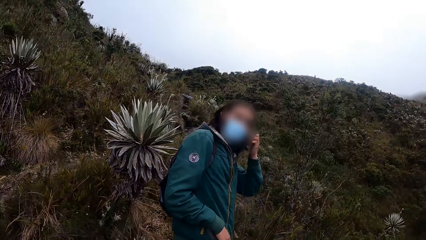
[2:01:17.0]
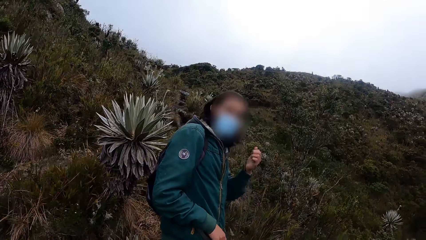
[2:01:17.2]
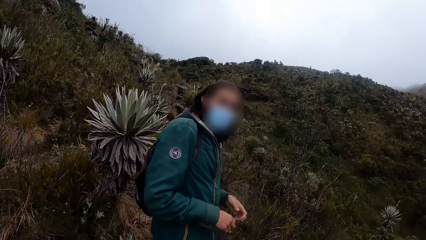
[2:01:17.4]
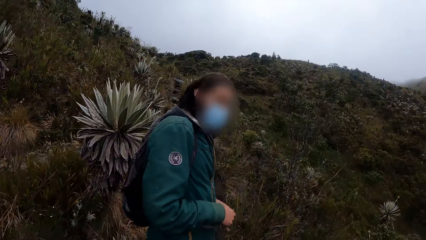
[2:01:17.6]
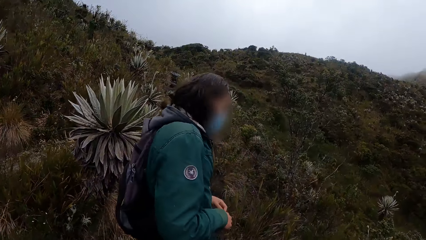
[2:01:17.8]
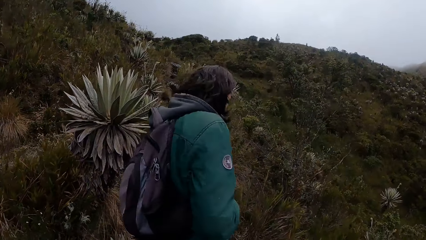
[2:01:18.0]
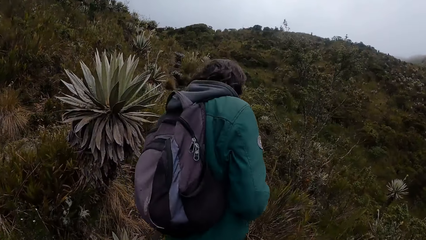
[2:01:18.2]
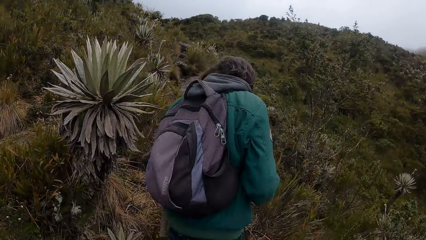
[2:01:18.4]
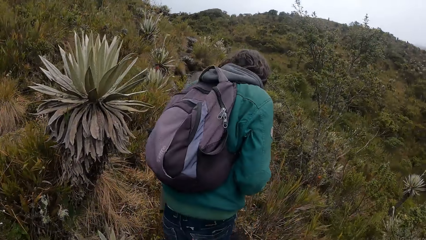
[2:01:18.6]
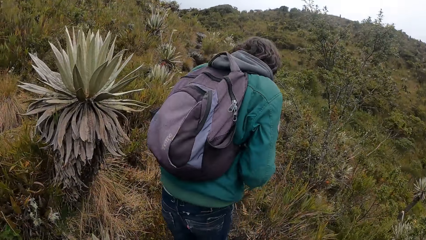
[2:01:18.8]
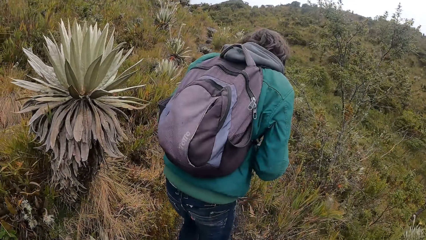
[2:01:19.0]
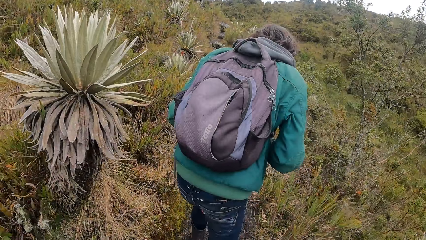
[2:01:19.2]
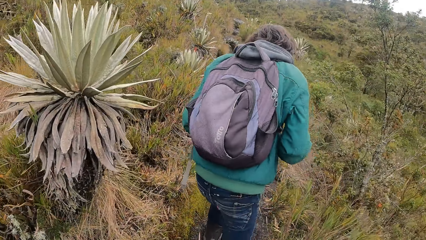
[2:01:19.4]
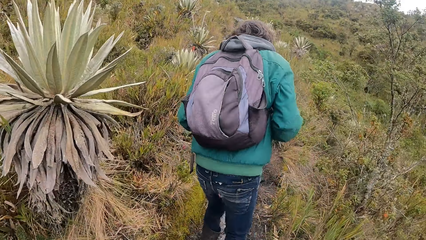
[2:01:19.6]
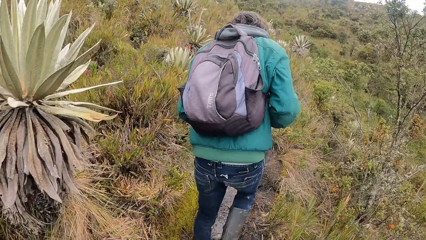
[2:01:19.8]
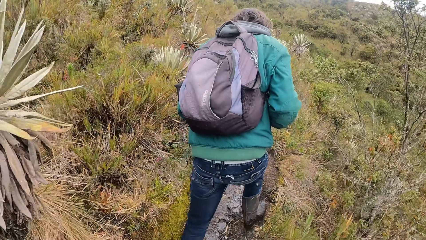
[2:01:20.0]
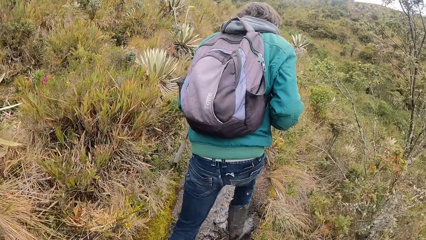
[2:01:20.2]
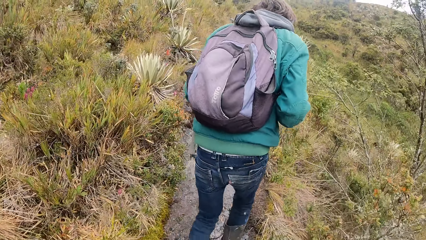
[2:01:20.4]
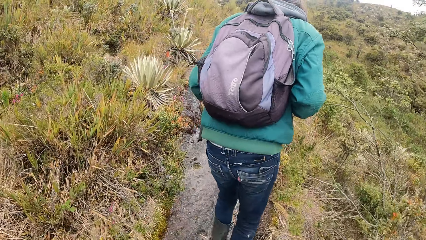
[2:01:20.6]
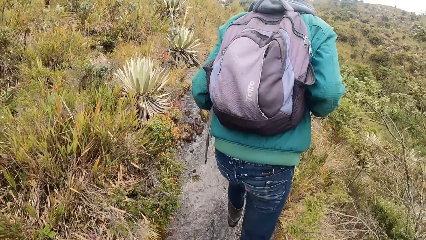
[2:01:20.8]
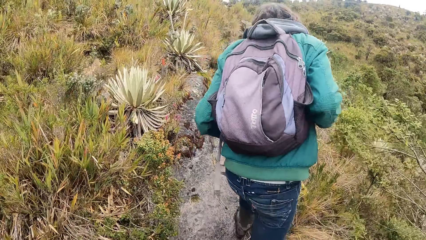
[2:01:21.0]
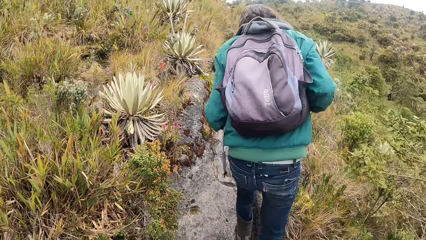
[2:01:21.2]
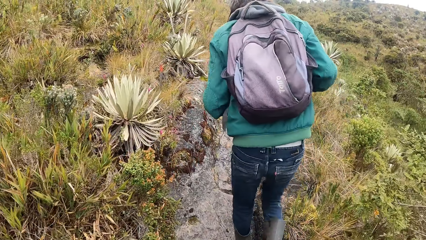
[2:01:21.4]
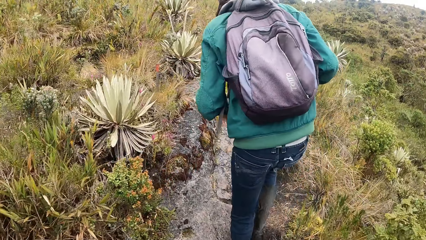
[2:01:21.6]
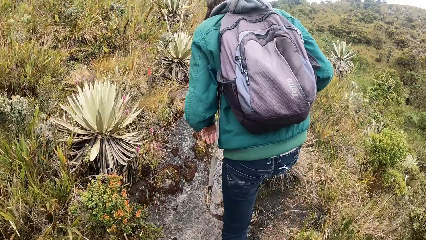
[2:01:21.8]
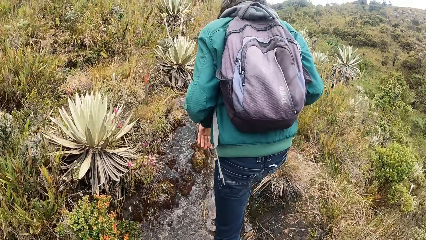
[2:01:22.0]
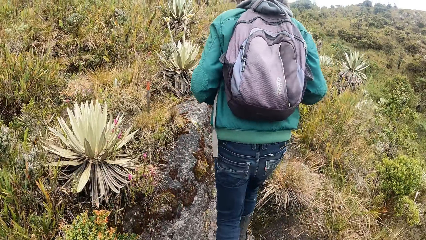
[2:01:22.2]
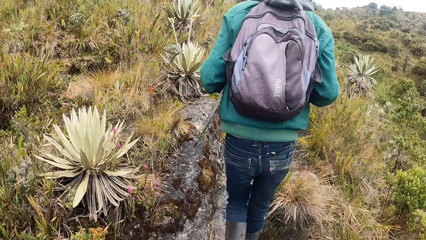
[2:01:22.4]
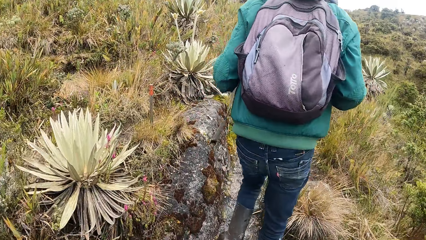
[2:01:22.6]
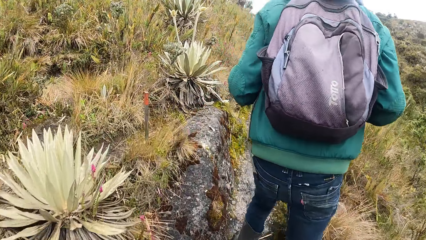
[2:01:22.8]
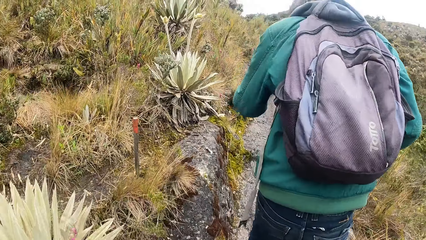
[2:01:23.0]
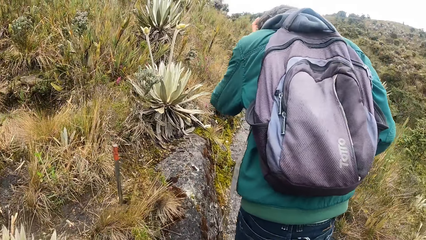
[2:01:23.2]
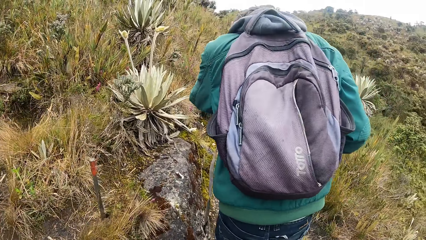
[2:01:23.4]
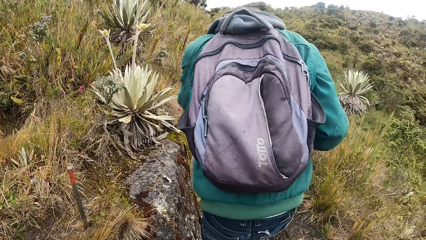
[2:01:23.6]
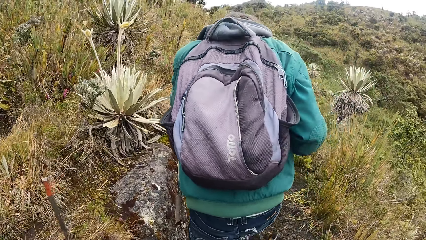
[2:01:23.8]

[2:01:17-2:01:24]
A man walks around the mountains. The camera wearer walks around the mountains.

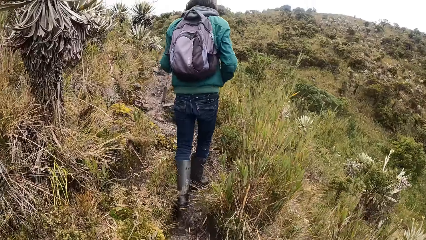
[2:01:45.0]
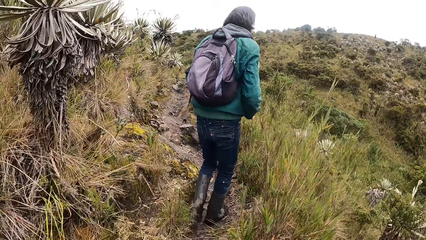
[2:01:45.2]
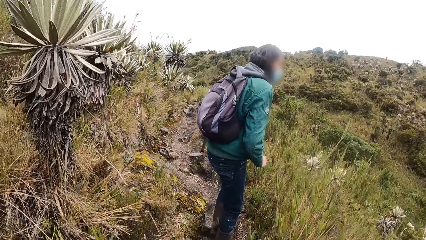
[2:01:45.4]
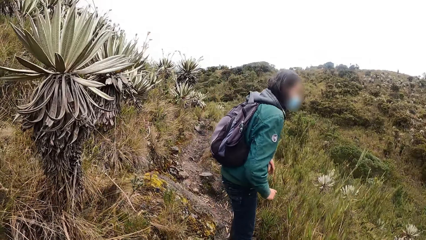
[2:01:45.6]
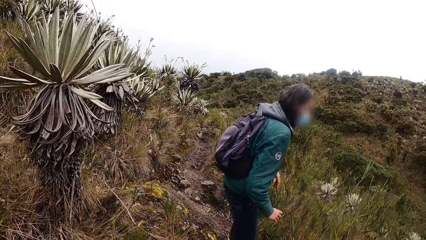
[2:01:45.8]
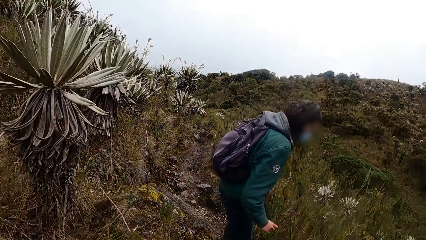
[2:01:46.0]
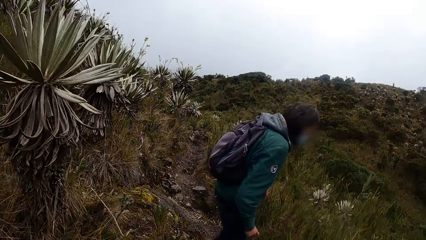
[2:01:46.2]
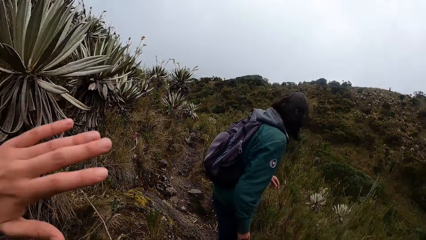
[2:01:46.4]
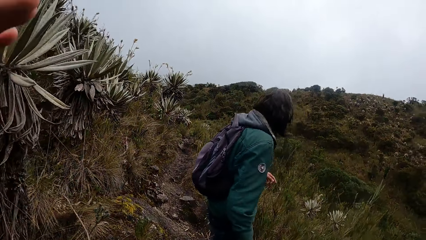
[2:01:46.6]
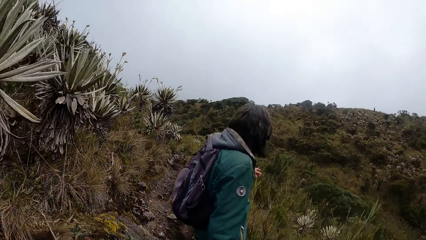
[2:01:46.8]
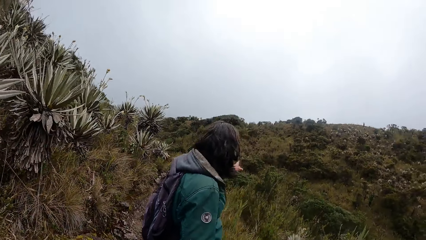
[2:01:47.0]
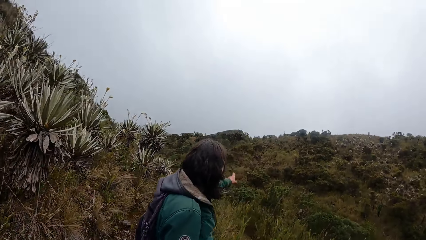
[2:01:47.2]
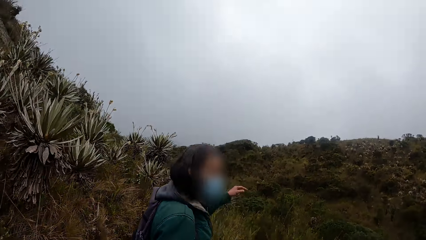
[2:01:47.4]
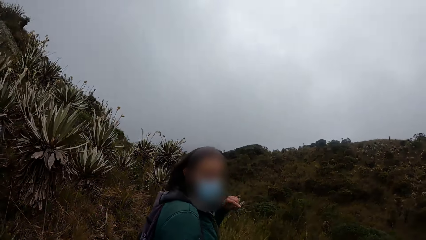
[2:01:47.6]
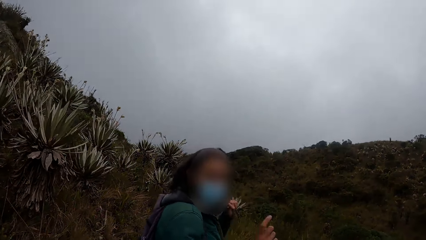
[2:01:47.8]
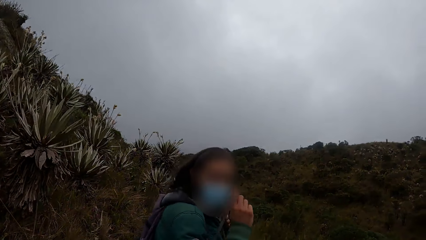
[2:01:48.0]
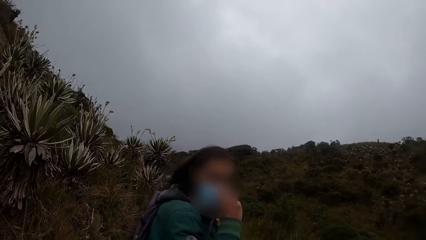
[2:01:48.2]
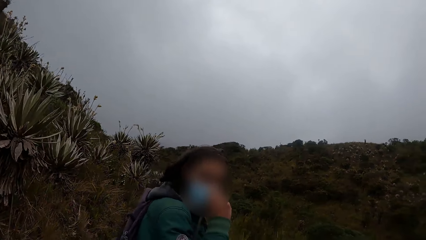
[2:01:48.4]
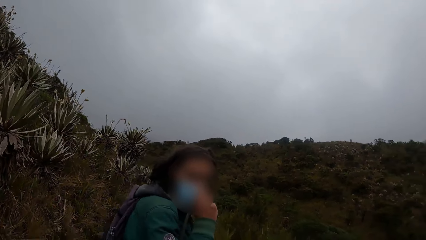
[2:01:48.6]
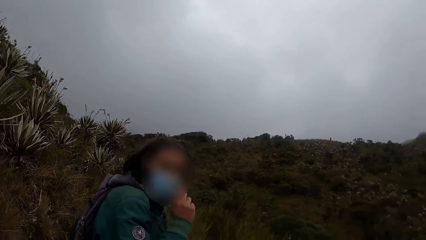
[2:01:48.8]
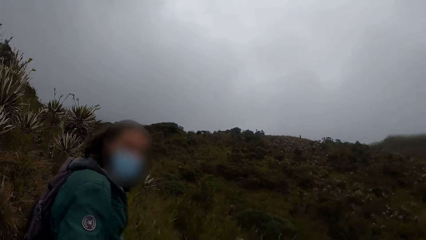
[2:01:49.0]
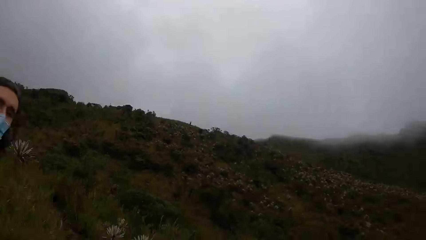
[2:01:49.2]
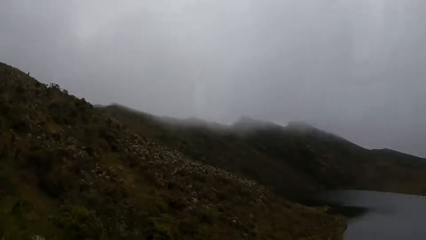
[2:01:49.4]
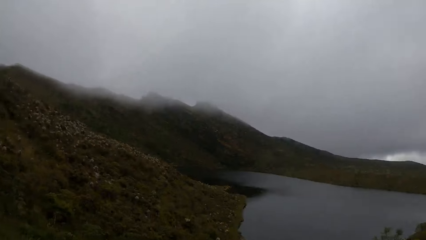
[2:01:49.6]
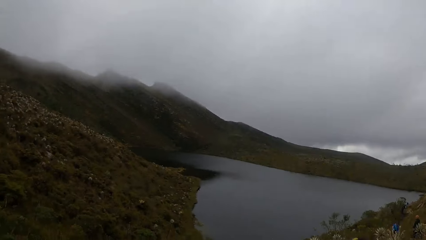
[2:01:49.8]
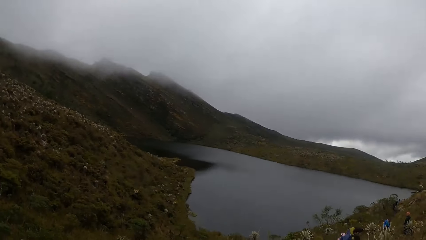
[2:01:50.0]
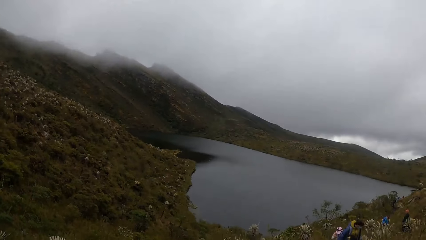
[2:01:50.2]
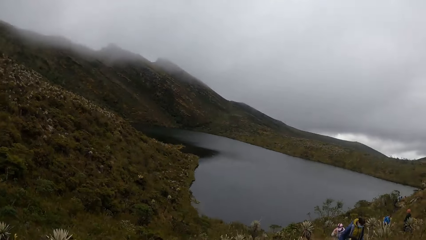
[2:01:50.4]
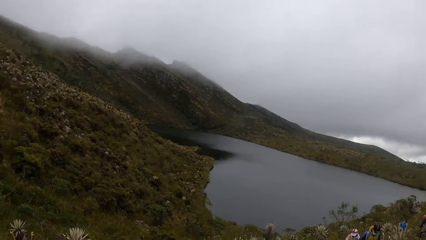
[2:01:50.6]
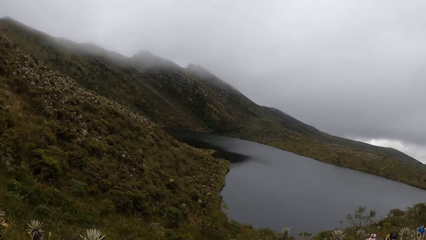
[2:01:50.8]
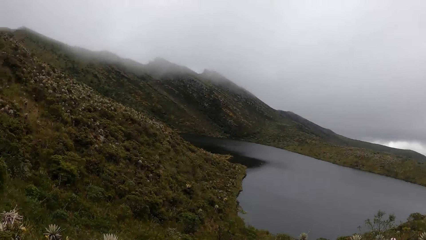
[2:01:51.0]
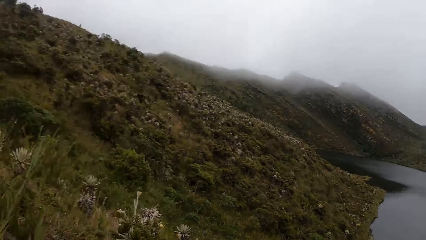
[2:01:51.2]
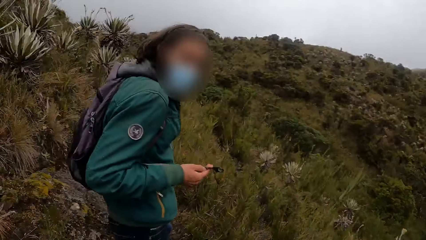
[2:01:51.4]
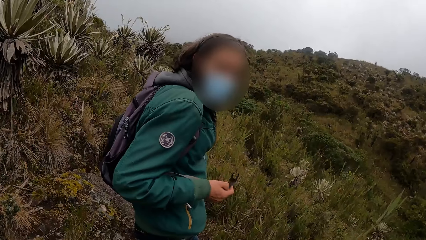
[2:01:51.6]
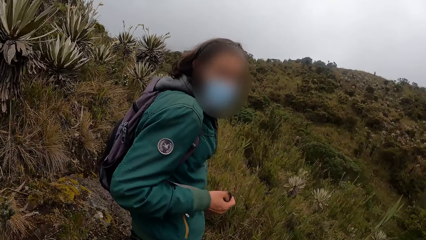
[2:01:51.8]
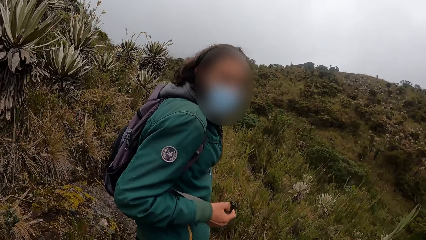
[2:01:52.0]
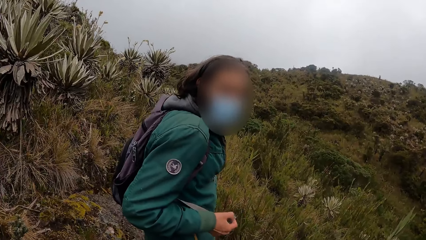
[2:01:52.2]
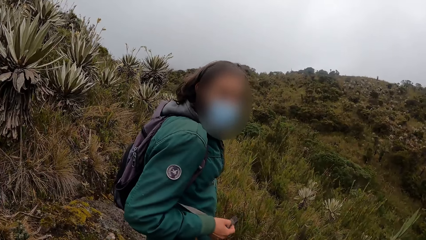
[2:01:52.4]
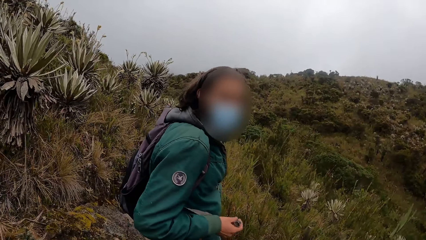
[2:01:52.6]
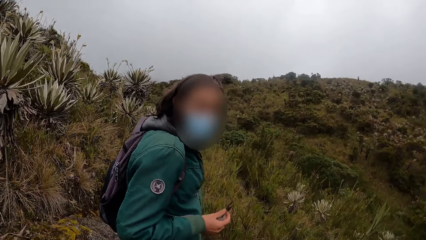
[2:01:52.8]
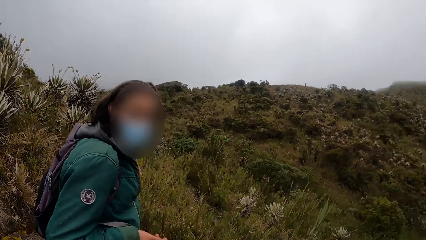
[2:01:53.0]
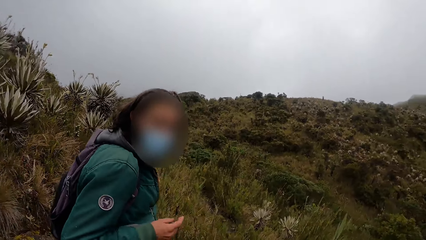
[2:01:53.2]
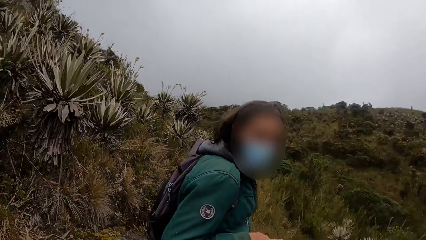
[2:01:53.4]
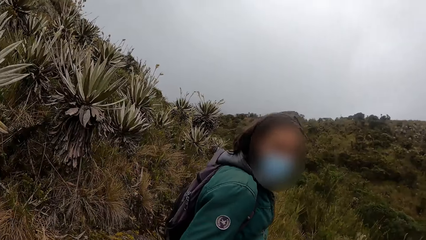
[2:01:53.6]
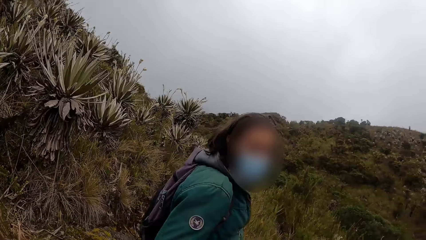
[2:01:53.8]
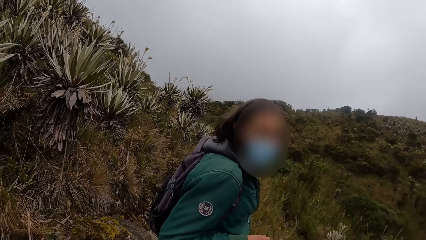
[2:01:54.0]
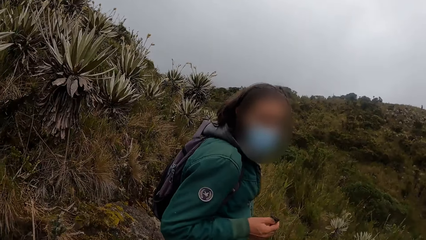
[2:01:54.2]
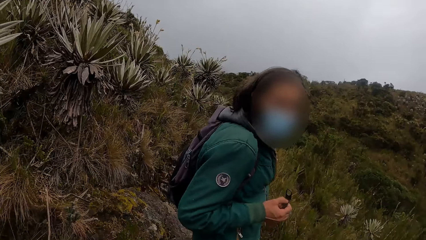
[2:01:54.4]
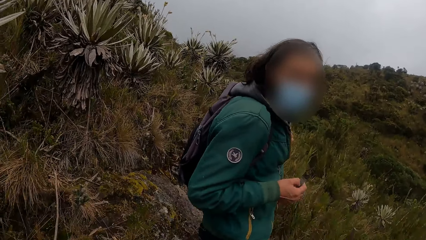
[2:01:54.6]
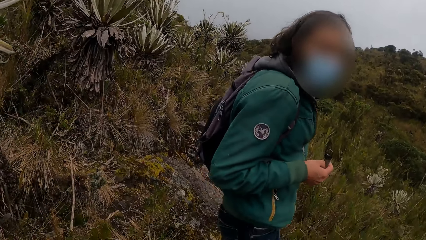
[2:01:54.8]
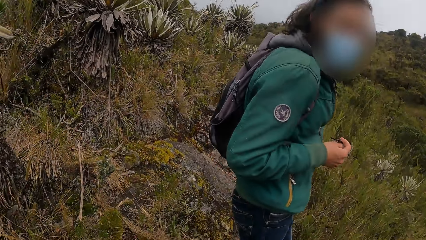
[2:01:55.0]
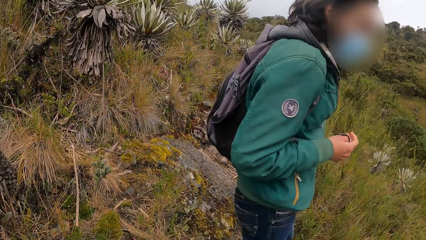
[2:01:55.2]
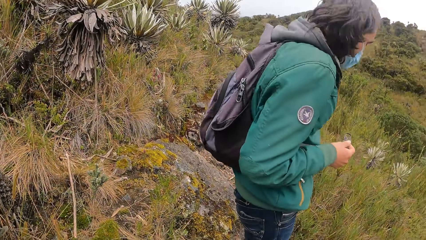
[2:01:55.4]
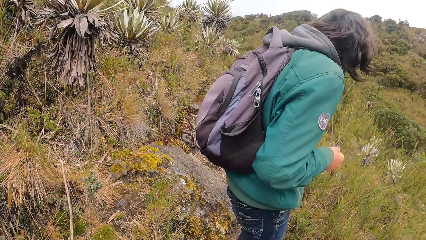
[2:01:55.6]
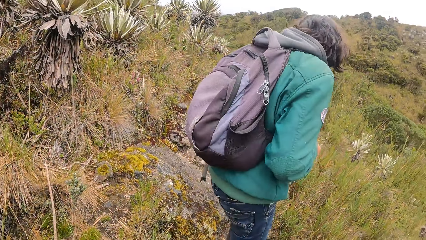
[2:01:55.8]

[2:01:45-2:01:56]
The camera wearer touches her face with her left hand. They lift up their hand. A man converses with the camera wearer. The man touches his face mask. The camera wearer looks at the water.
